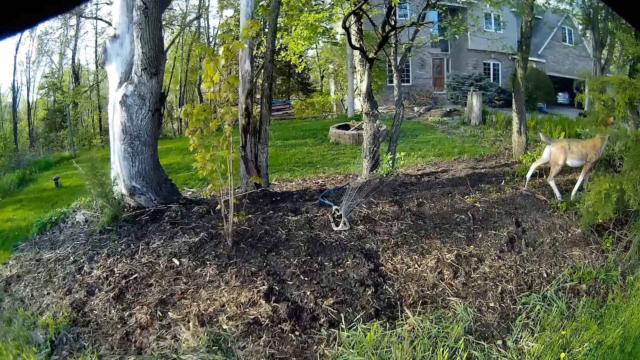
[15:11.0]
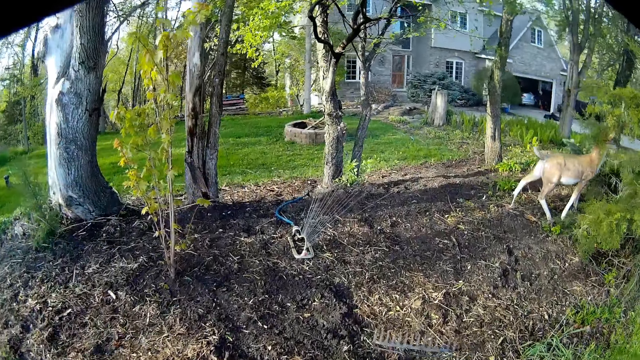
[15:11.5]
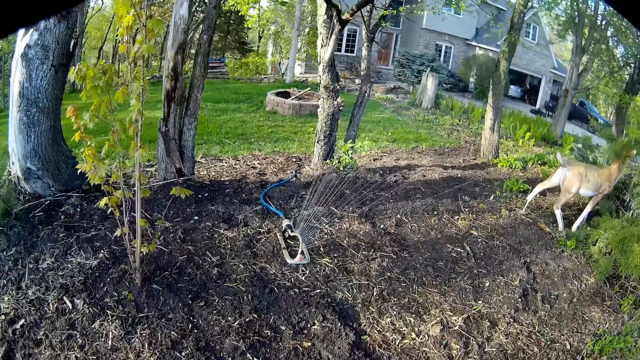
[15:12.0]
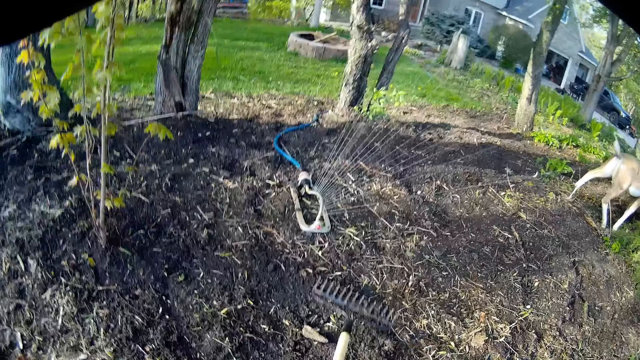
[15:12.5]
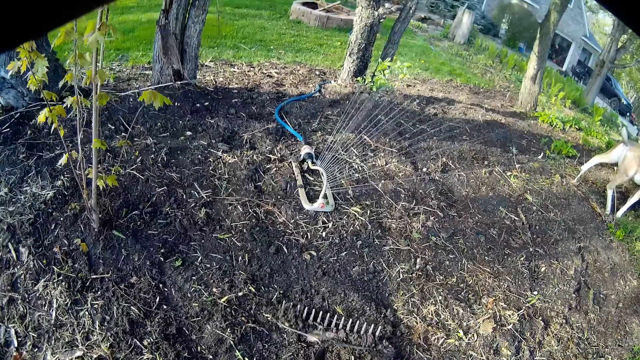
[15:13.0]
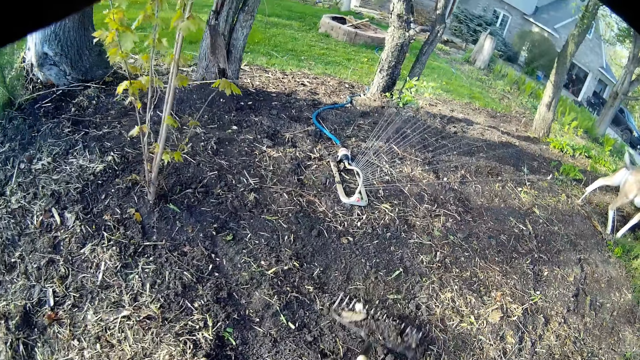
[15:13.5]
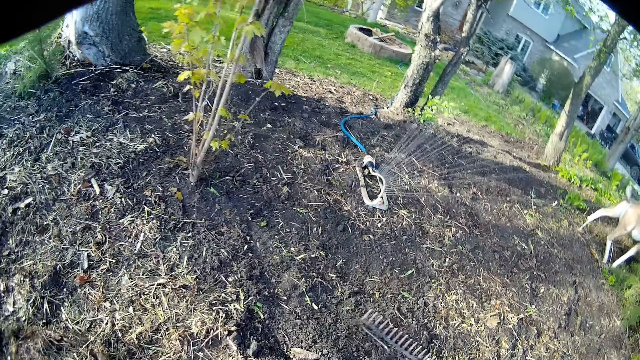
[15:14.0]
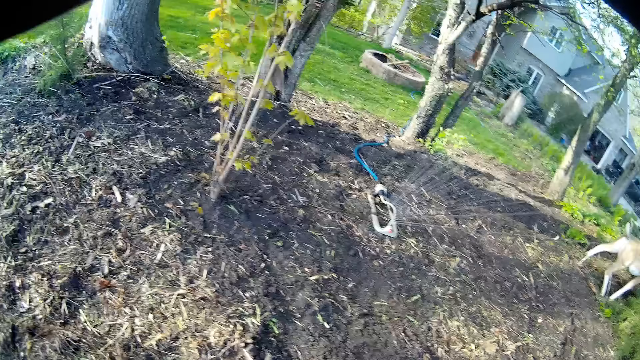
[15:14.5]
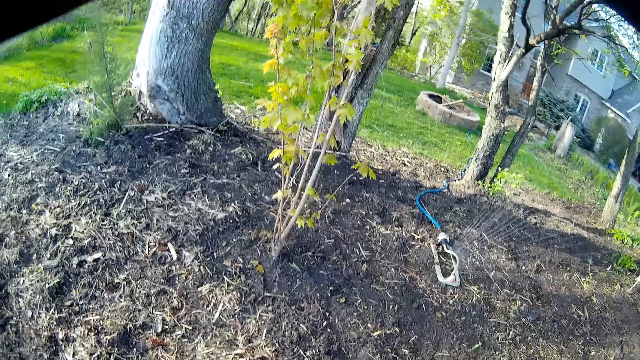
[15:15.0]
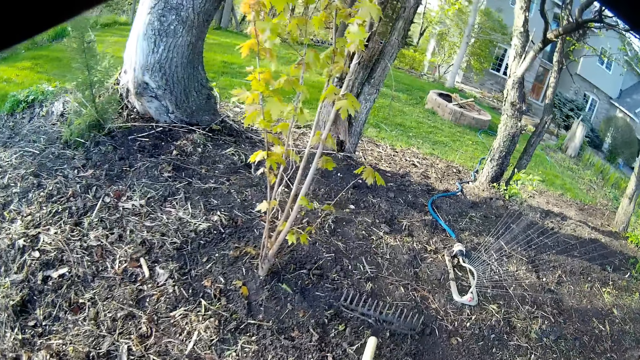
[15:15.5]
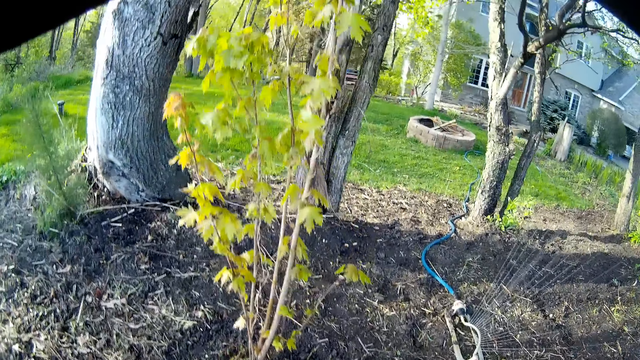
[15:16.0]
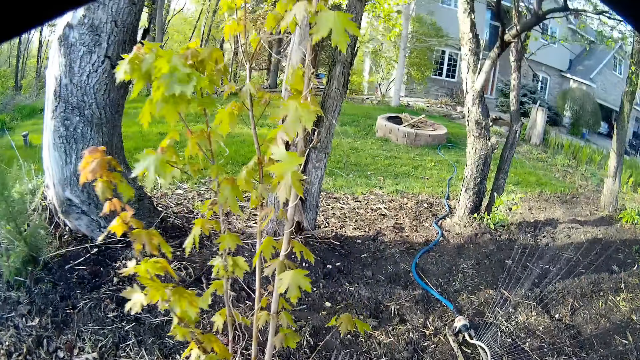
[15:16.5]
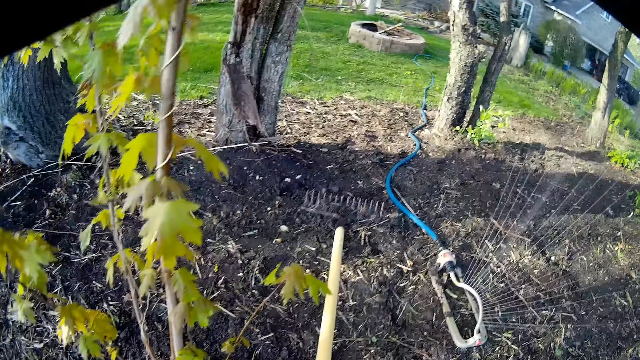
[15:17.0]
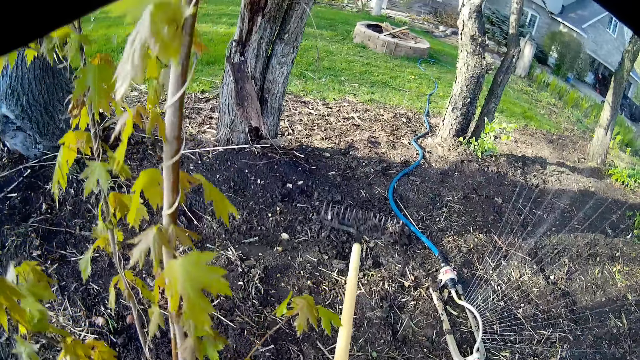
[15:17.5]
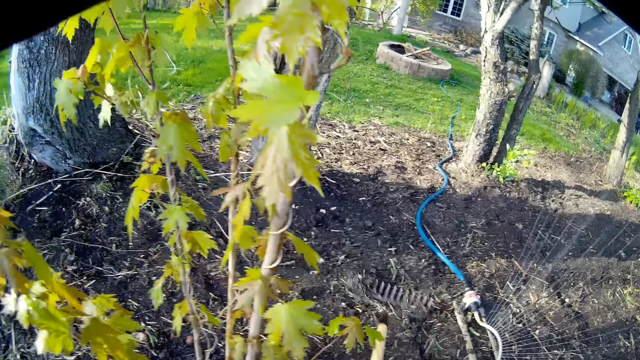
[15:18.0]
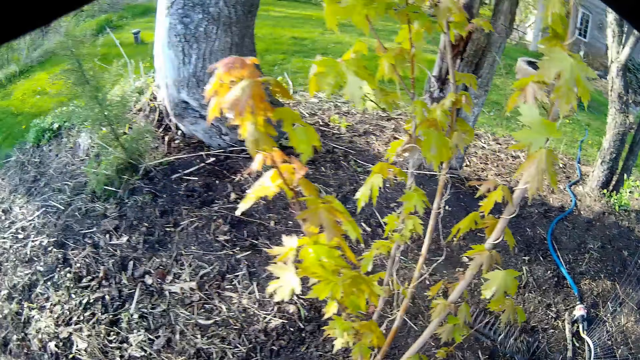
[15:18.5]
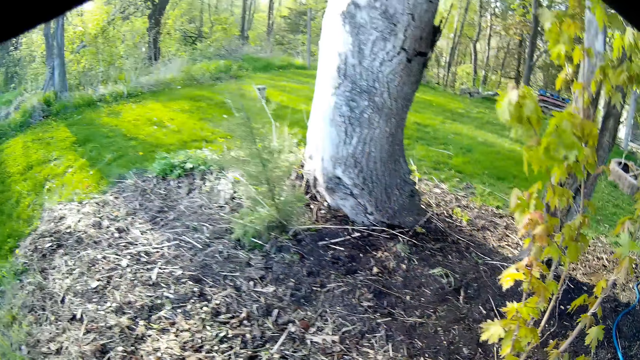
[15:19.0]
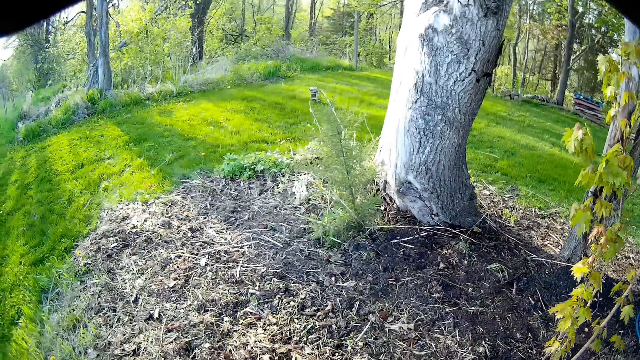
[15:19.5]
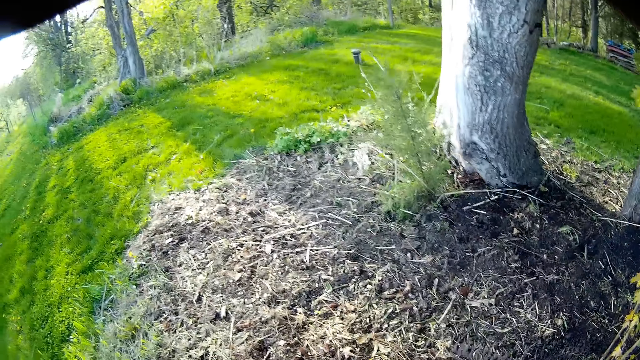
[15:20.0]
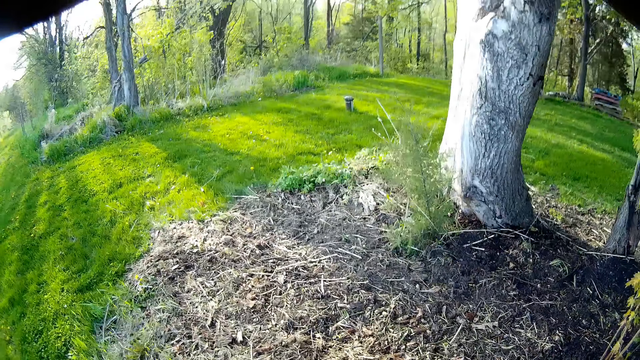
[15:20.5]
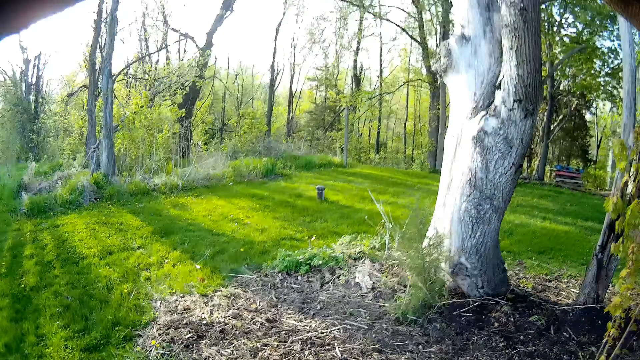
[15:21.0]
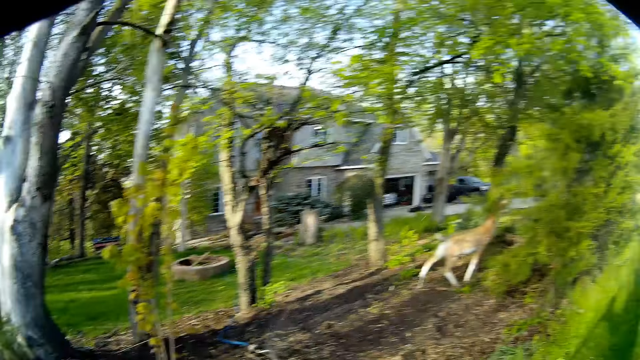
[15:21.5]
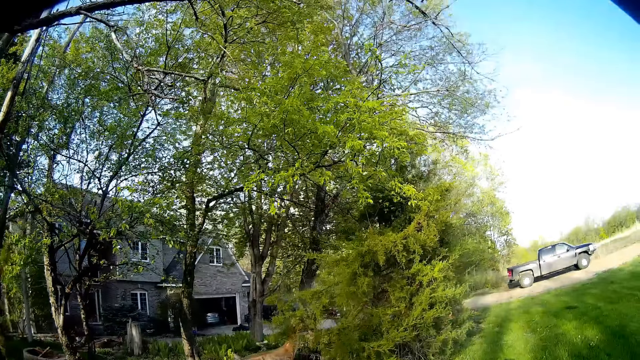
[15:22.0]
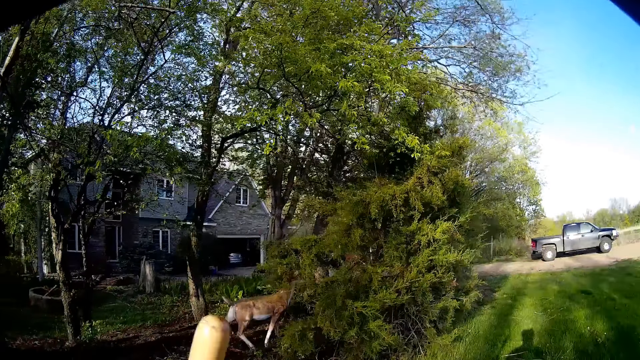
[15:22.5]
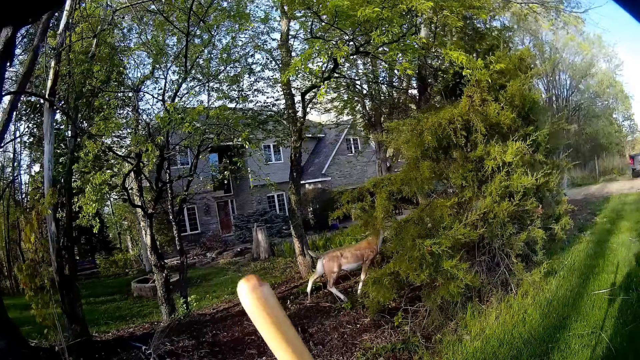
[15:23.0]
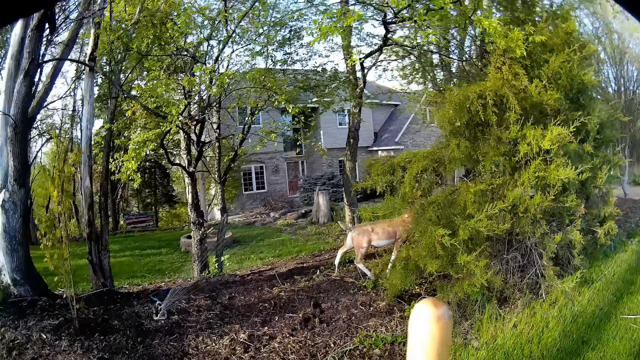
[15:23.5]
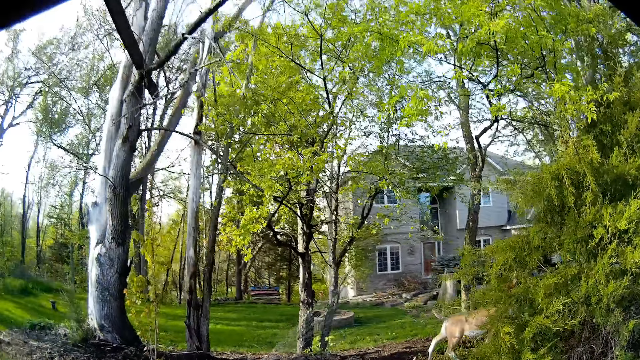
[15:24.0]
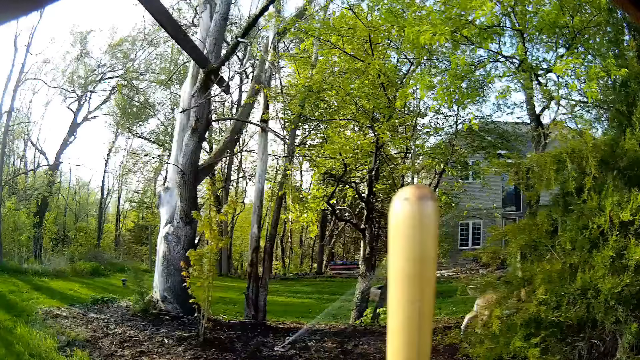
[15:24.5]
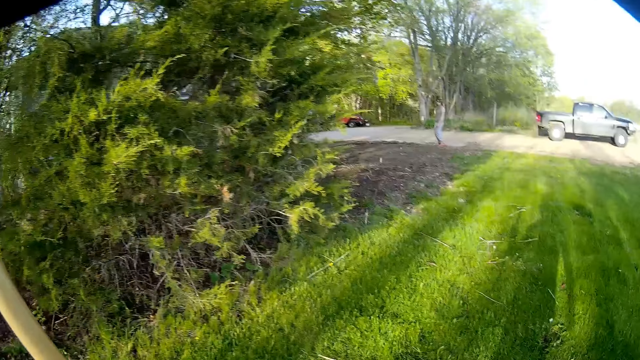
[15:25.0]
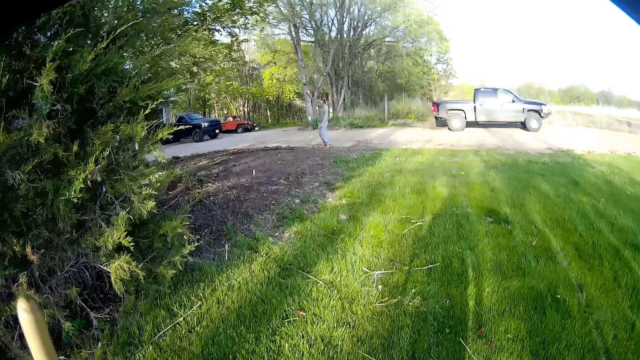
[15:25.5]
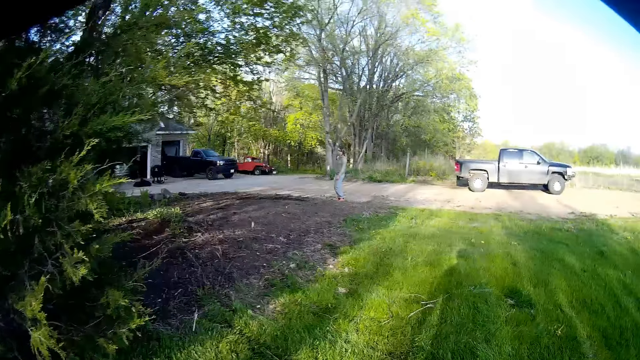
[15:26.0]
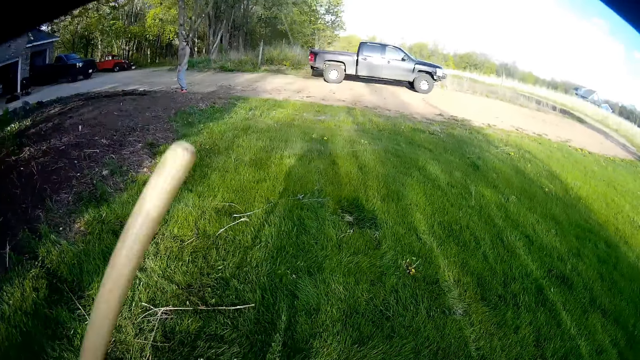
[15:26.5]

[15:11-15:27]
The camera wearer uses the rake to scrape the soil. They spread the soil with the rake. They walk towards the garage.

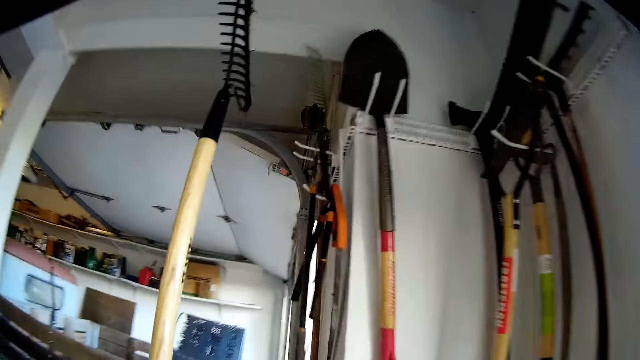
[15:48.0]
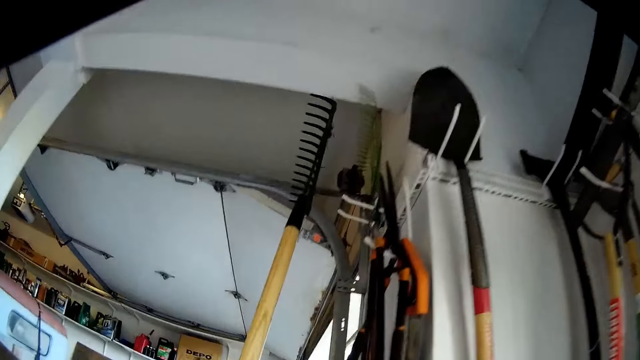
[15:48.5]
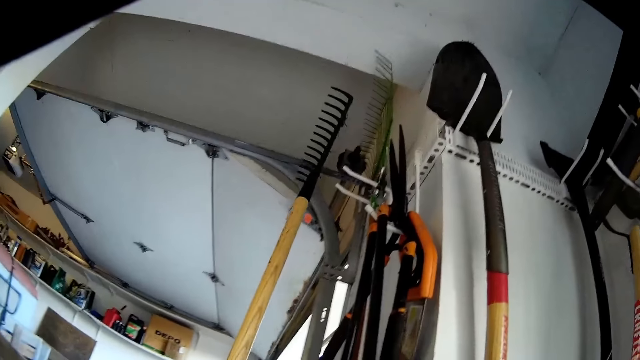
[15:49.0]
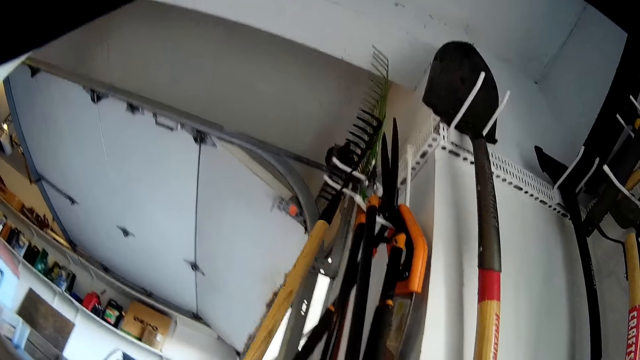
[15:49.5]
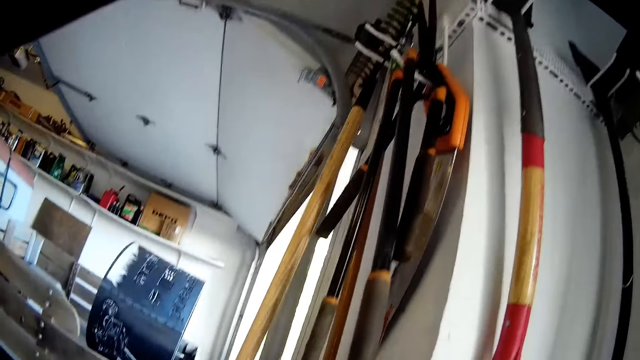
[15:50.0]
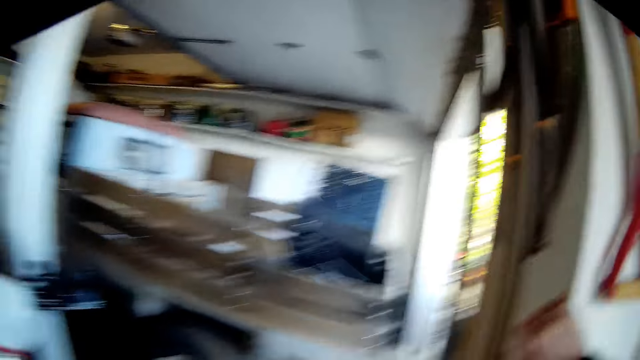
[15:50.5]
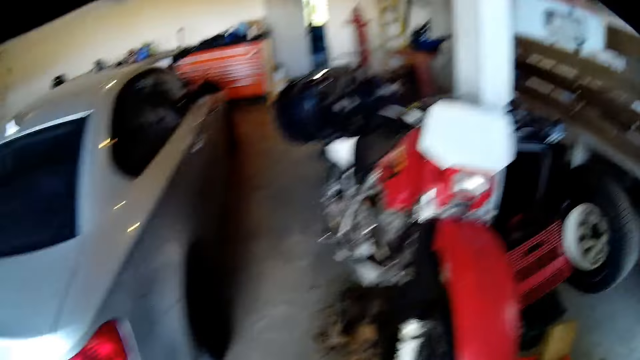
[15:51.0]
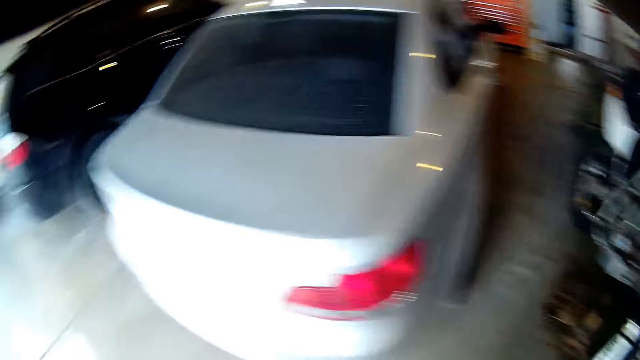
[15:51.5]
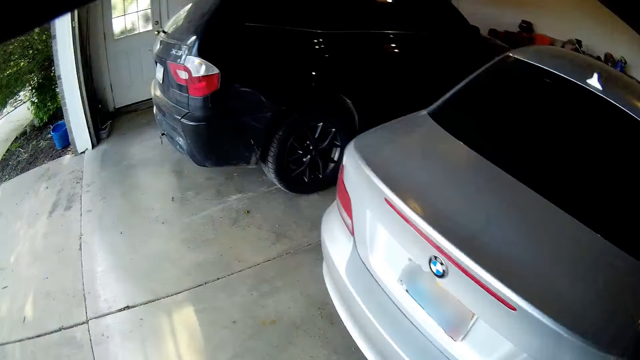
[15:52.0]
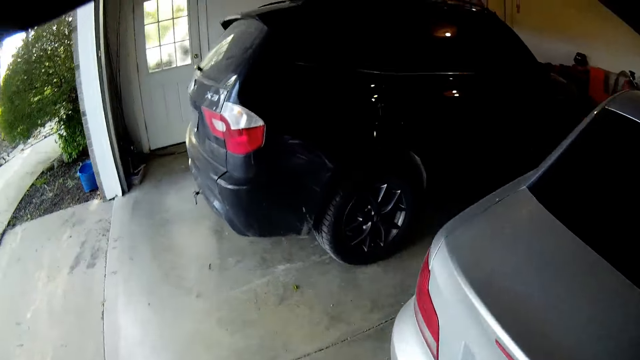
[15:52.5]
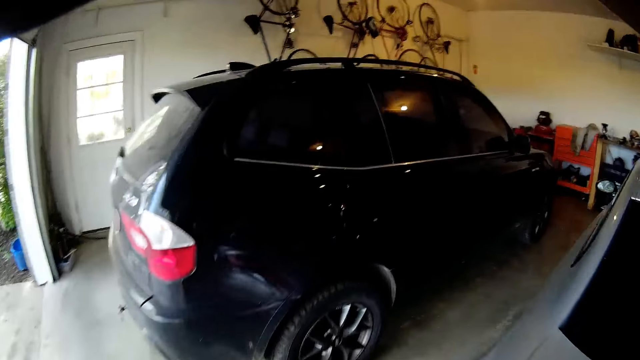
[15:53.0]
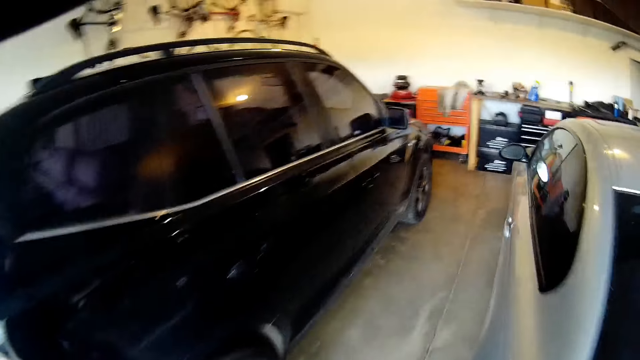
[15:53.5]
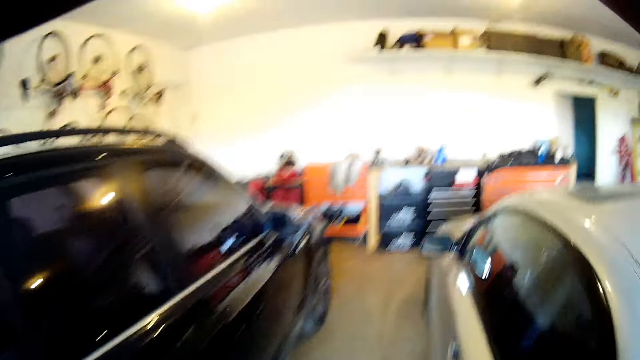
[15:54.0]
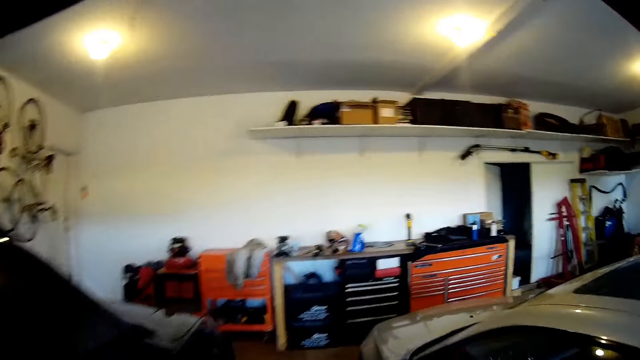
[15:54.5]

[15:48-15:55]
The camera wearer keeps the rake on the rake stand on the wall. They walk around the garage.
